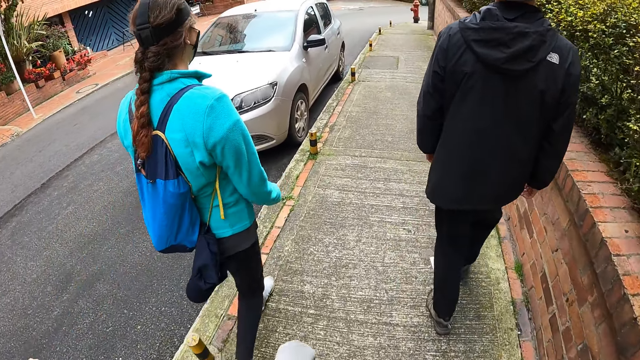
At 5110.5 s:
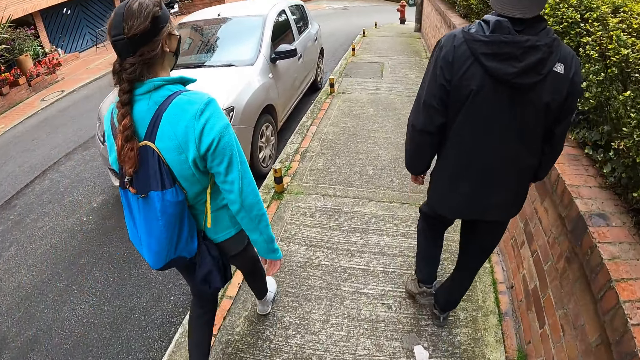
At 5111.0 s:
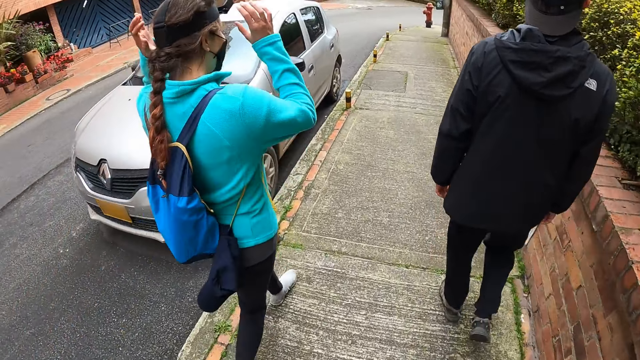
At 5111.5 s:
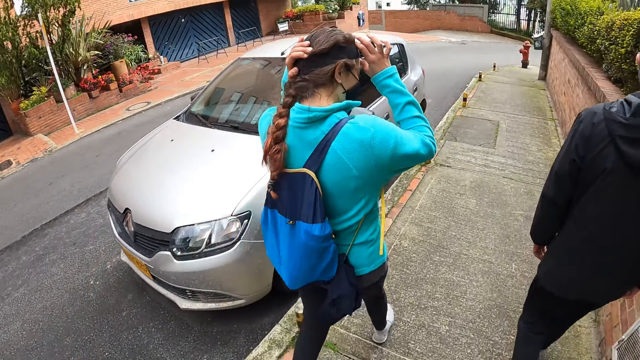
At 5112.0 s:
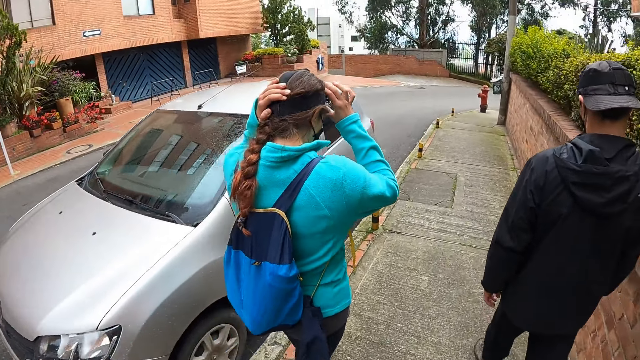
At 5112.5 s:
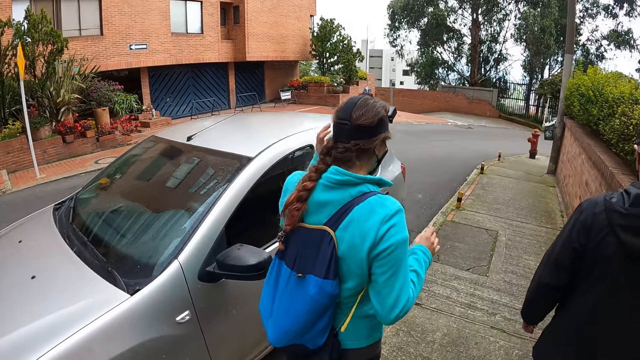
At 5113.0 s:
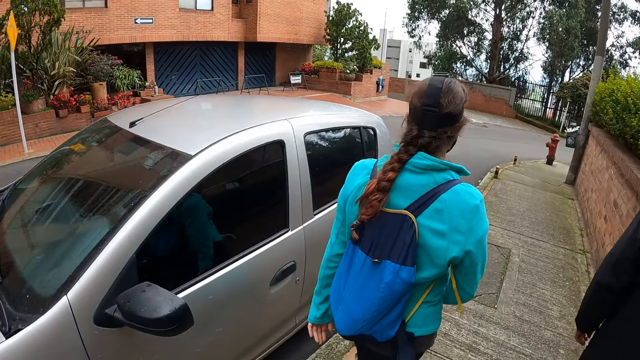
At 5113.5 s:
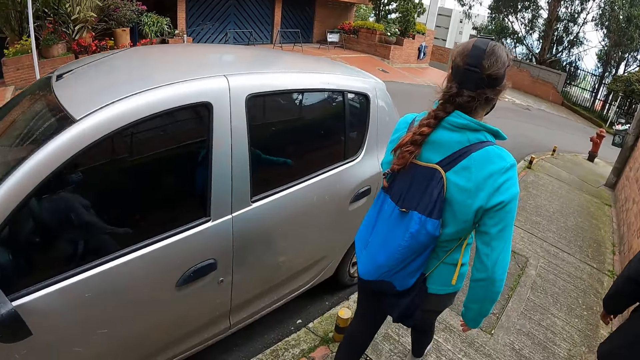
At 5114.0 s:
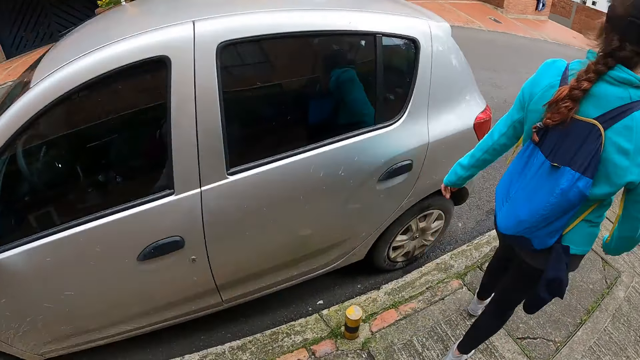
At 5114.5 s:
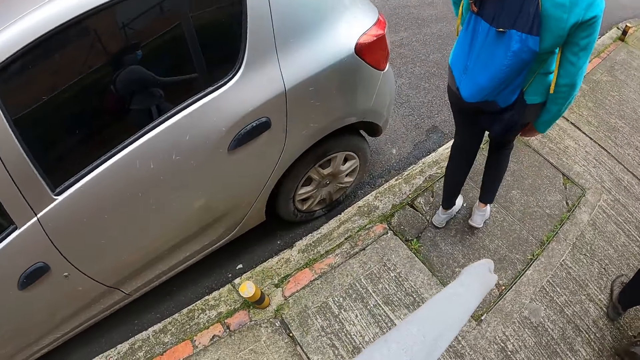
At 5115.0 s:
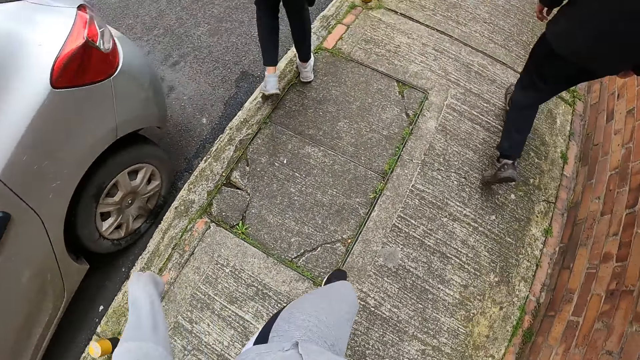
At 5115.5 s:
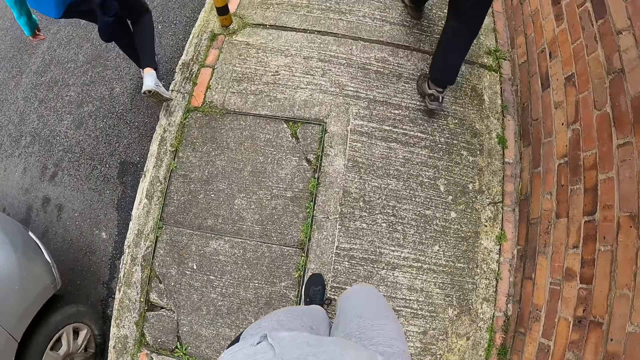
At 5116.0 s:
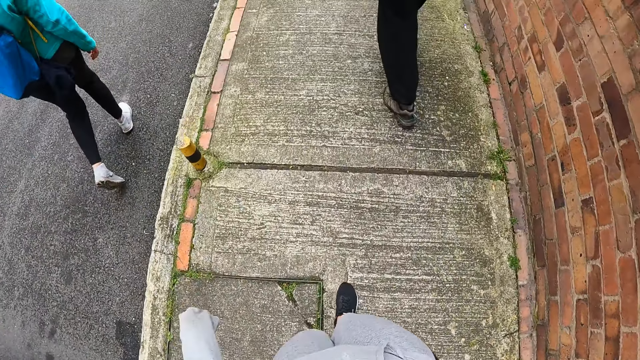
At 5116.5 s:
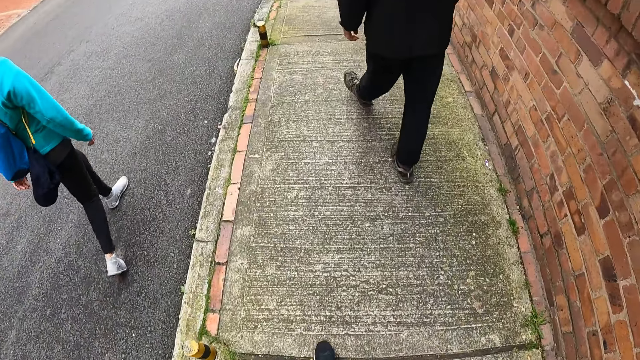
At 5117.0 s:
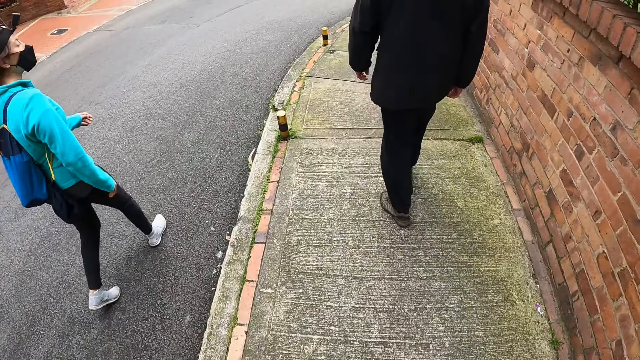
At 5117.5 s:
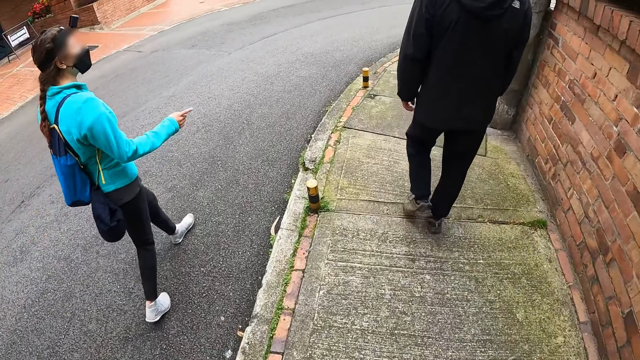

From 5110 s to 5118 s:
The woman adjusts a cap or camera on her head with her hands. The camera wearer walks on the pavement.

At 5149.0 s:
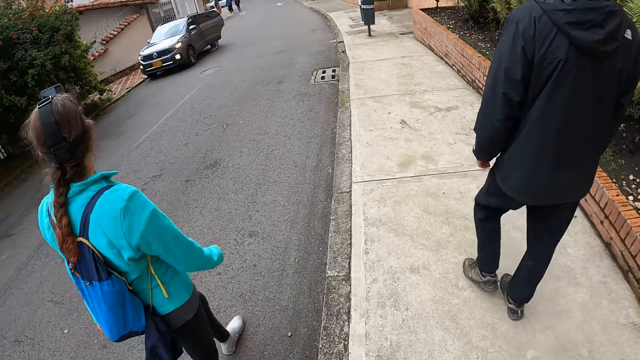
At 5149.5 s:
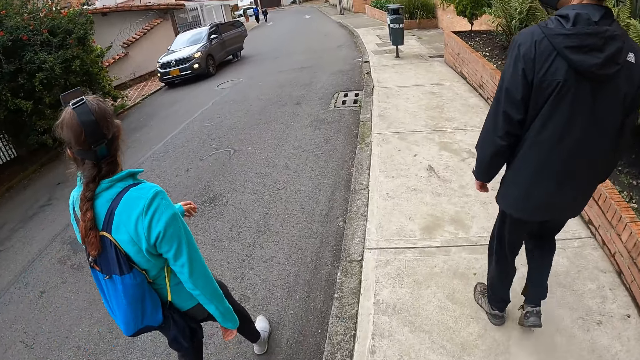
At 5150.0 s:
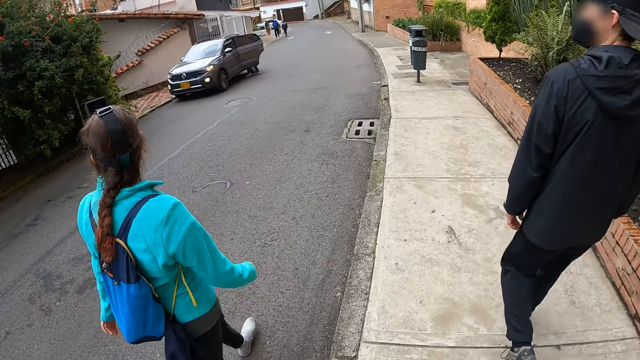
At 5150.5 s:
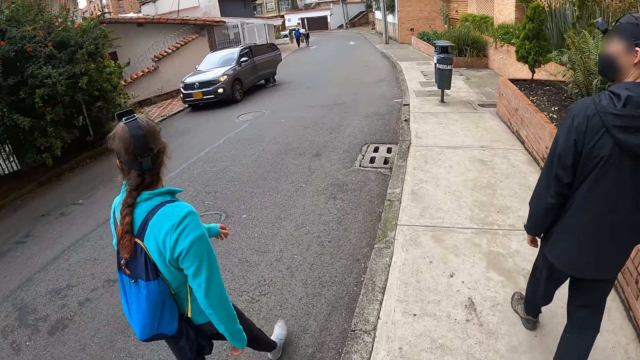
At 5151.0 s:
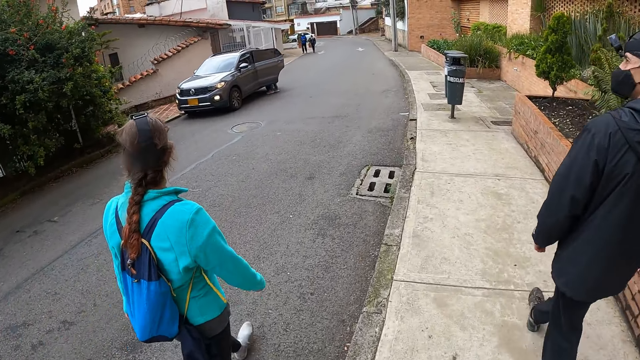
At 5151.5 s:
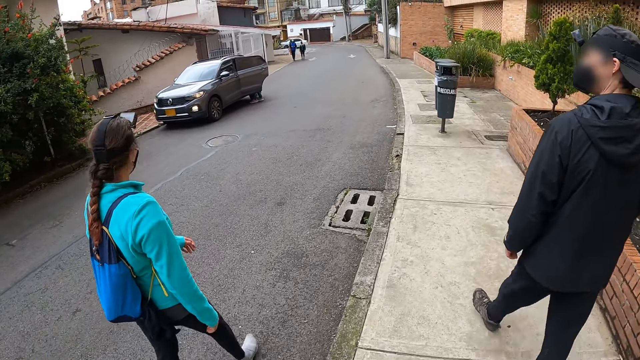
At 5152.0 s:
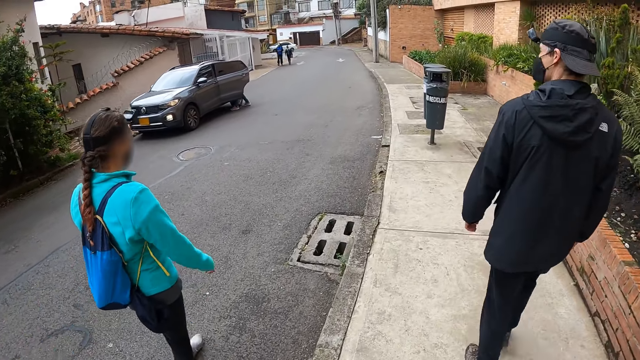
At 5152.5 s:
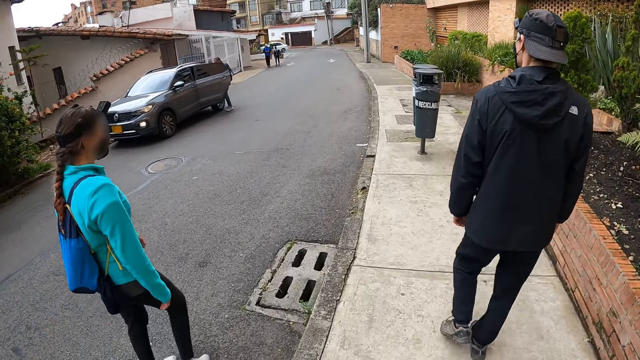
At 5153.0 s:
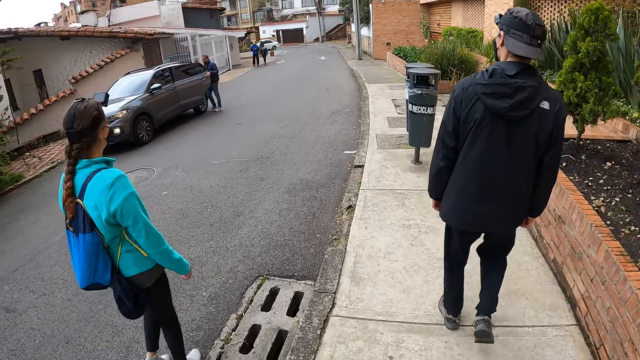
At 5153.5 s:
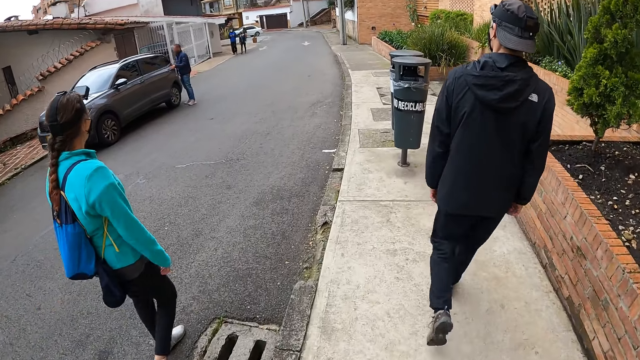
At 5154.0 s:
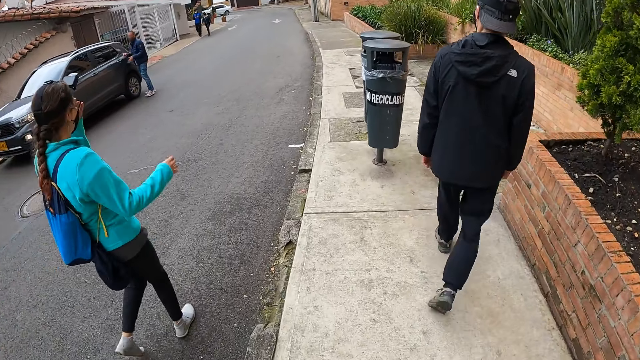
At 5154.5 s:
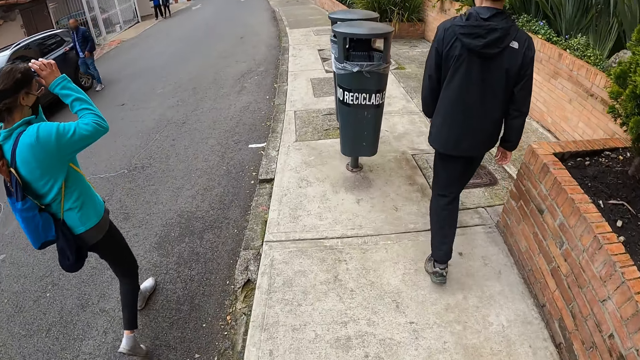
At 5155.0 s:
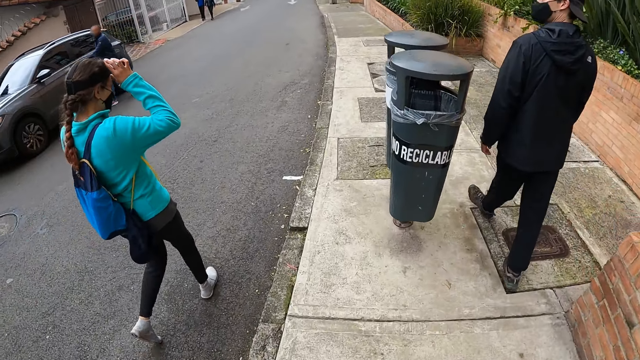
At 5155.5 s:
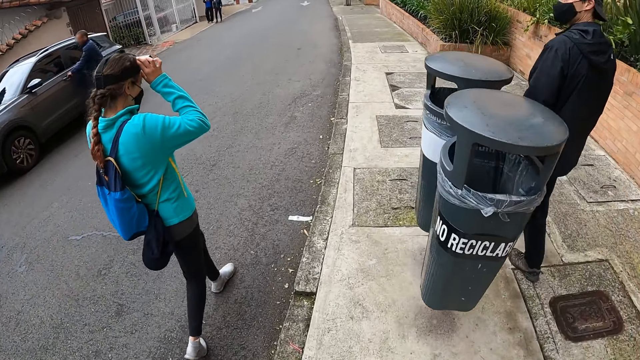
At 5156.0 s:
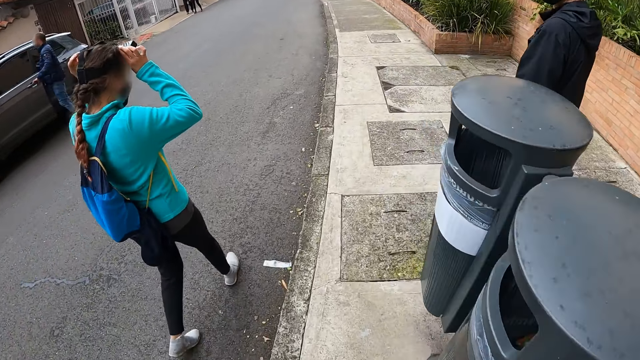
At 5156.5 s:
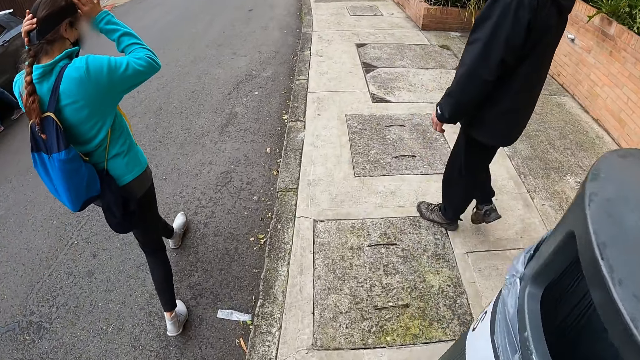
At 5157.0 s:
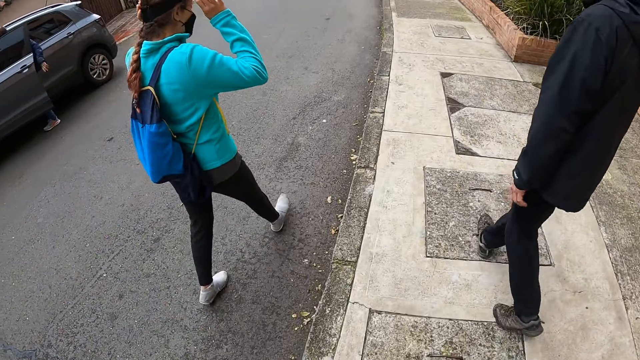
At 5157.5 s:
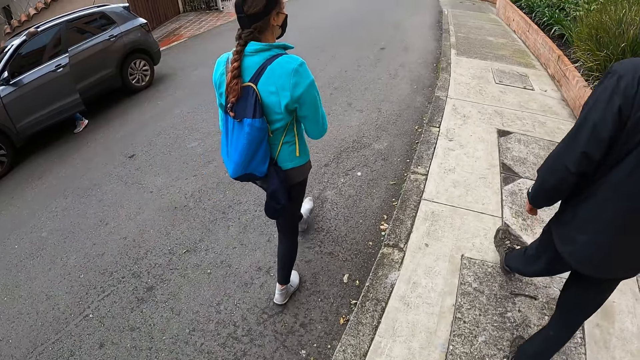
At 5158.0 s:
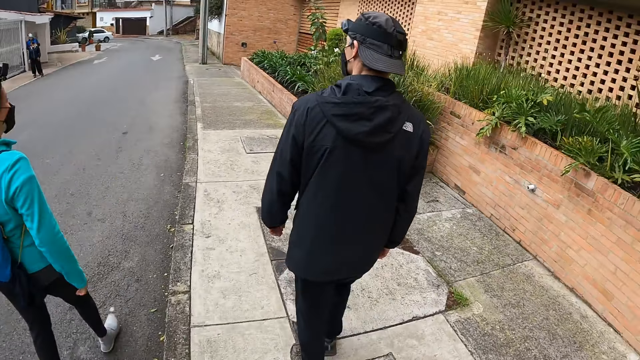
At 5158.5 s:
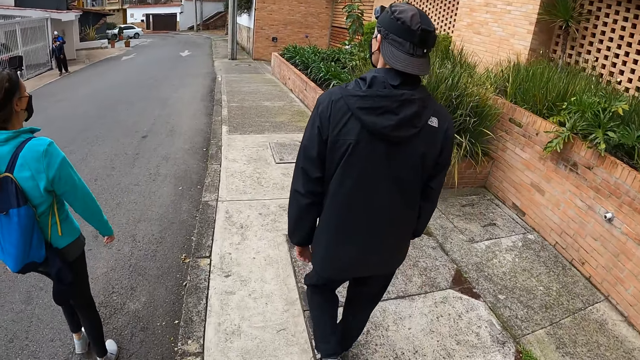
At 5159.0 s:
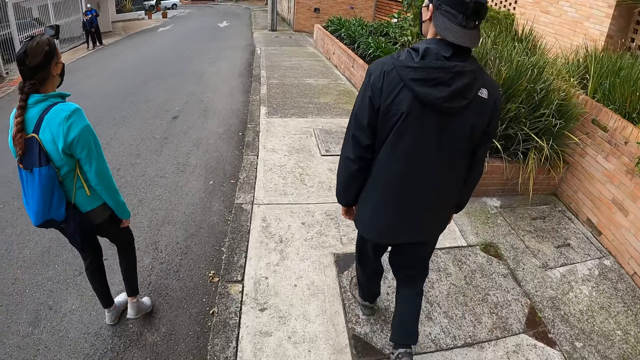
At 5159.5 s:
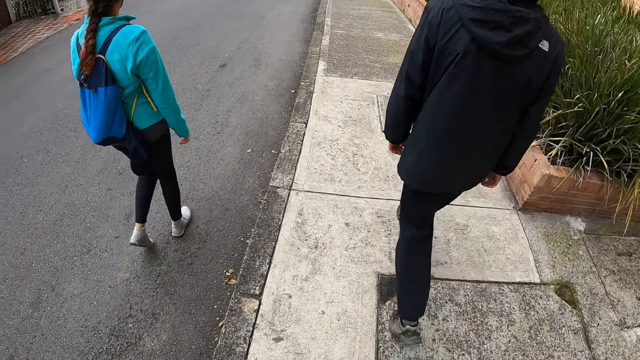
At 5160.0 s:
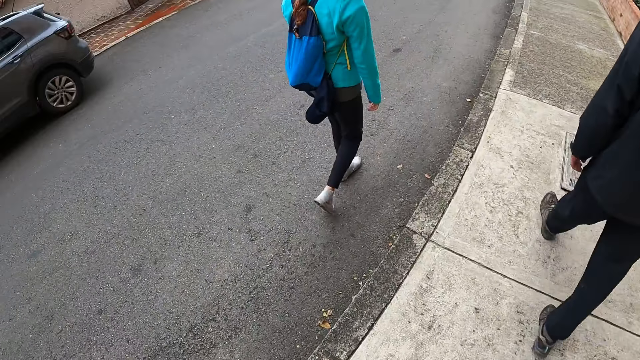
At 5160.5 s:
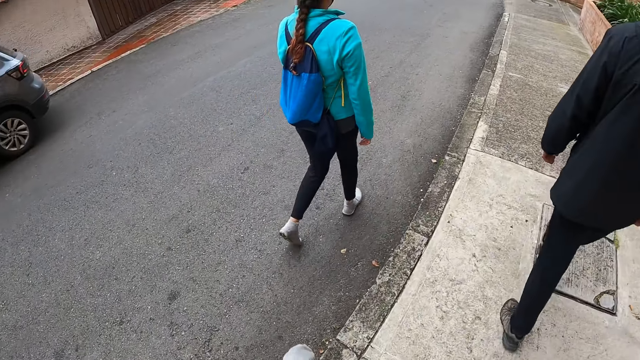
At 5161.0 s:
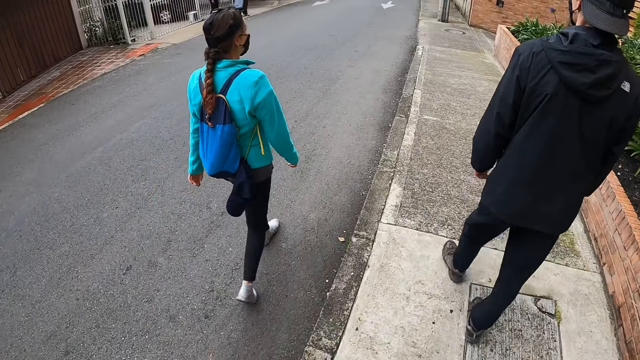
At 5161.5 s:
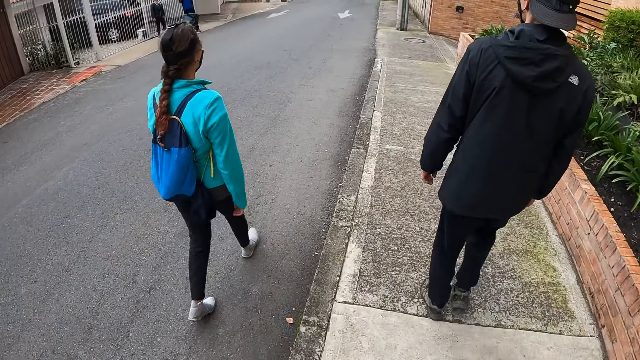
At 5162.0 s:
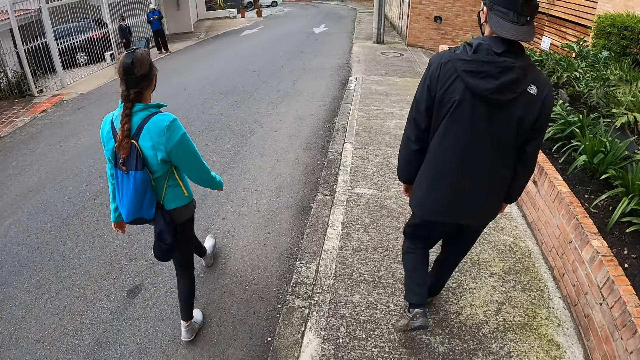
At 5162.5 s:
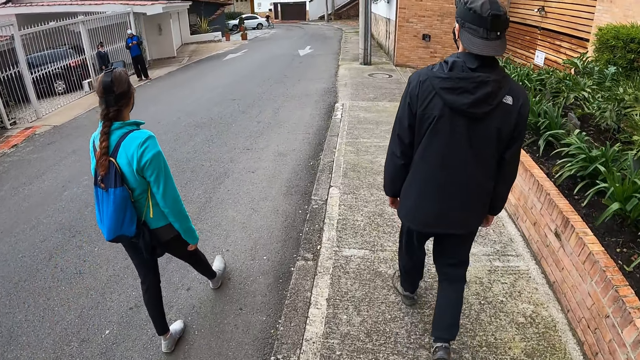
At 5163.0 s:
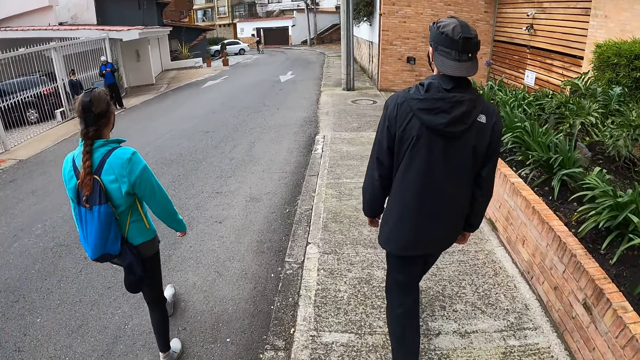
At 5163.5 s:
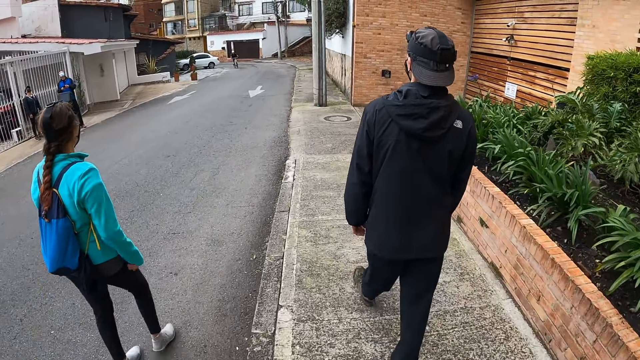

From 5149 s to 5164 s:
The camera wearer looks in front. They look sideways. They look in front.
